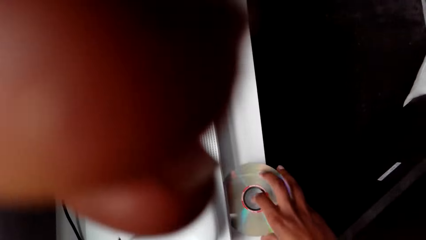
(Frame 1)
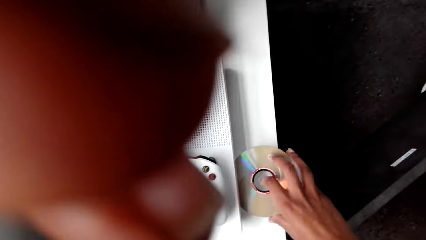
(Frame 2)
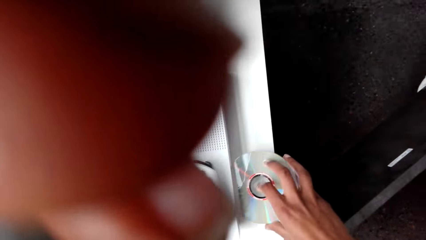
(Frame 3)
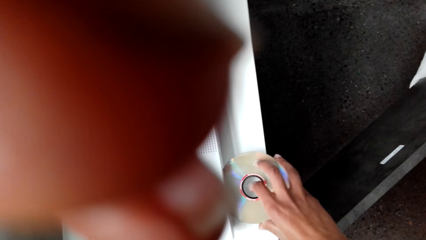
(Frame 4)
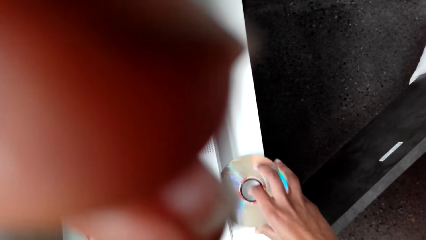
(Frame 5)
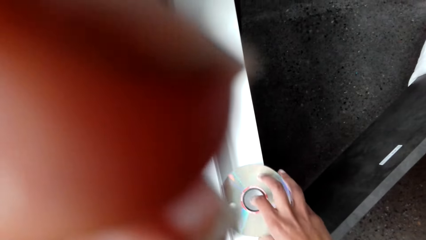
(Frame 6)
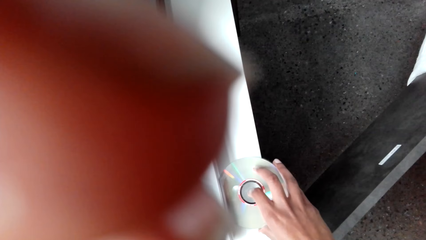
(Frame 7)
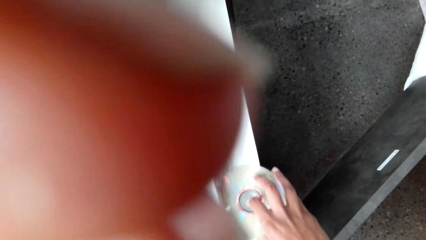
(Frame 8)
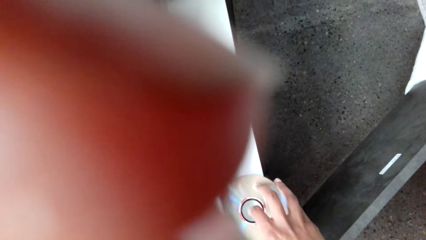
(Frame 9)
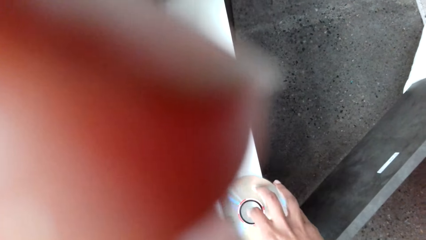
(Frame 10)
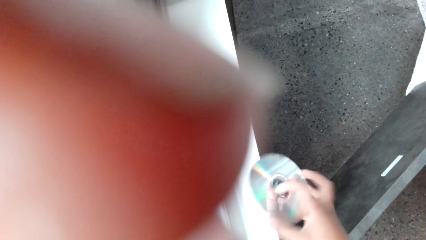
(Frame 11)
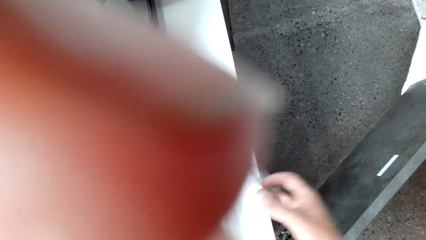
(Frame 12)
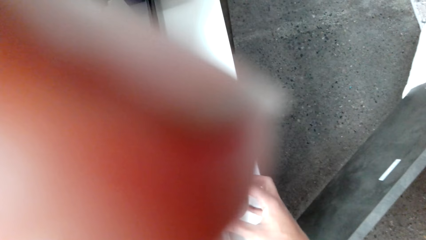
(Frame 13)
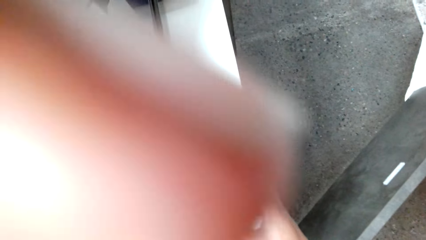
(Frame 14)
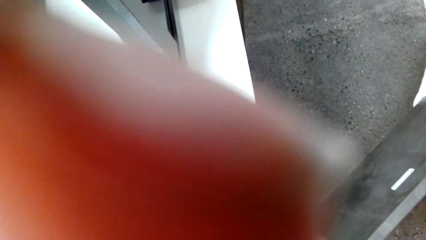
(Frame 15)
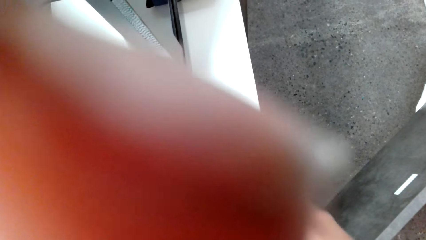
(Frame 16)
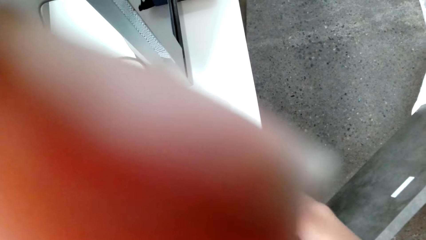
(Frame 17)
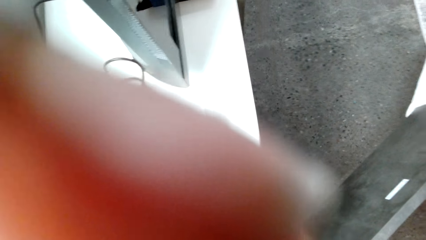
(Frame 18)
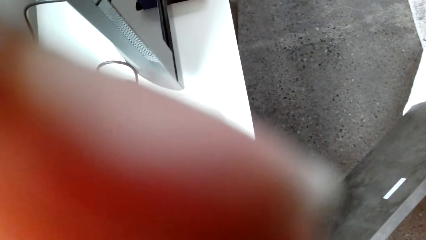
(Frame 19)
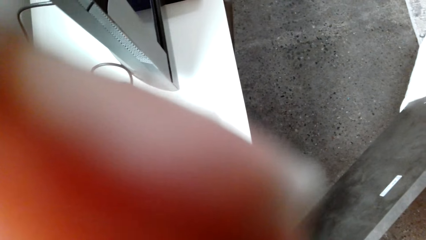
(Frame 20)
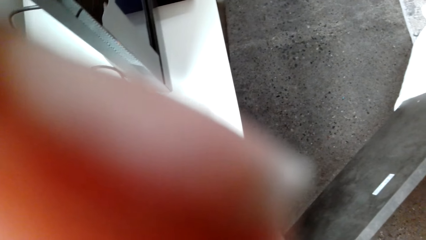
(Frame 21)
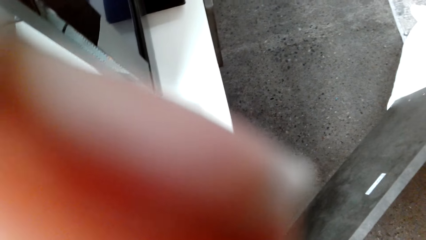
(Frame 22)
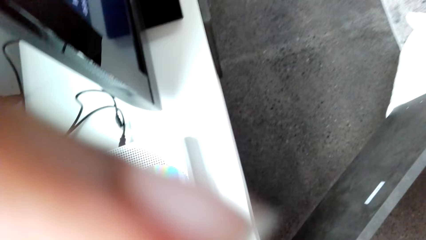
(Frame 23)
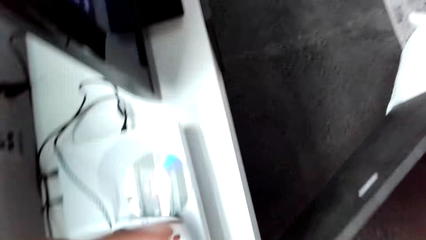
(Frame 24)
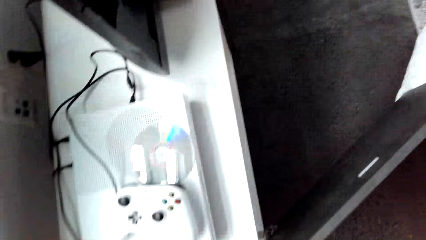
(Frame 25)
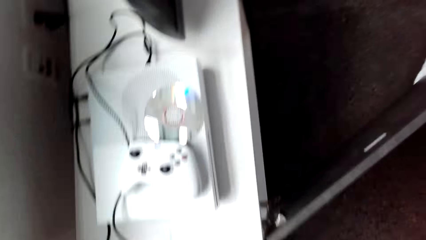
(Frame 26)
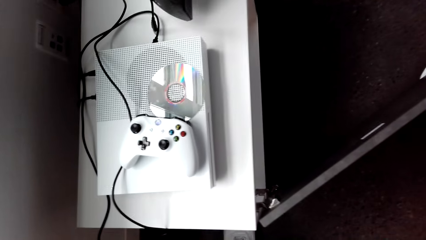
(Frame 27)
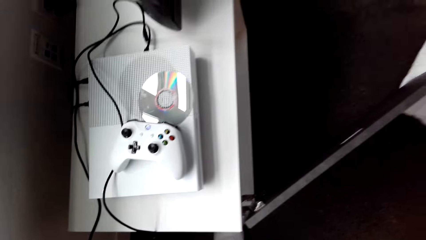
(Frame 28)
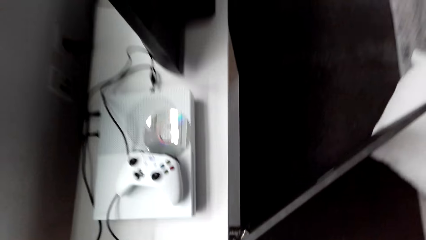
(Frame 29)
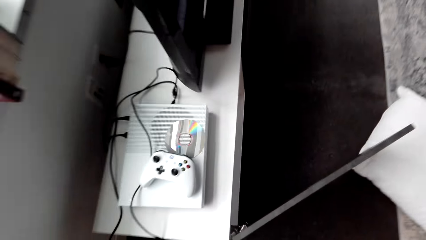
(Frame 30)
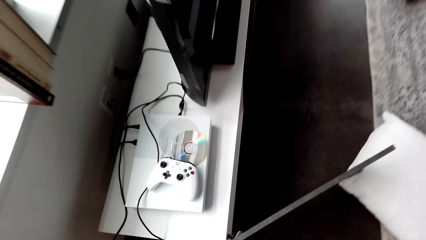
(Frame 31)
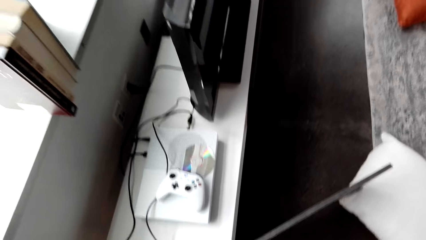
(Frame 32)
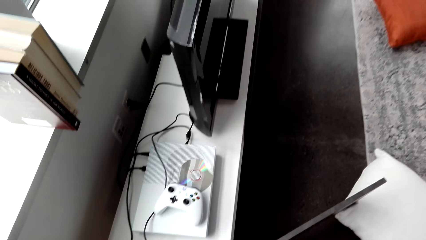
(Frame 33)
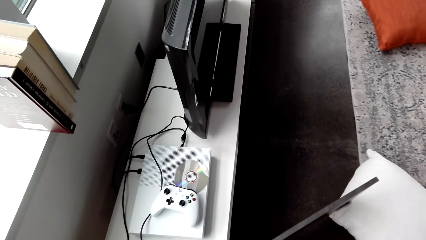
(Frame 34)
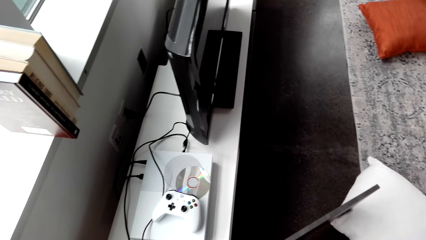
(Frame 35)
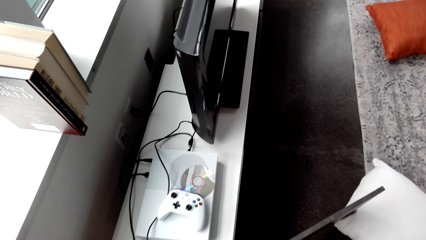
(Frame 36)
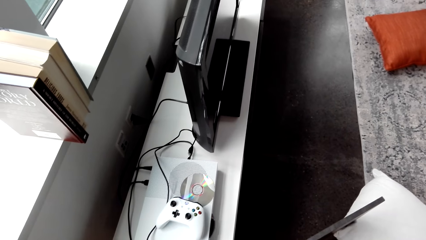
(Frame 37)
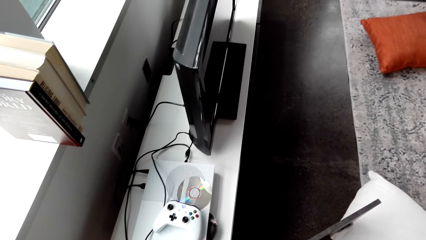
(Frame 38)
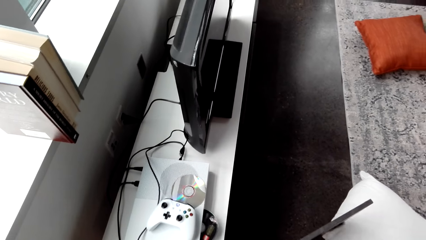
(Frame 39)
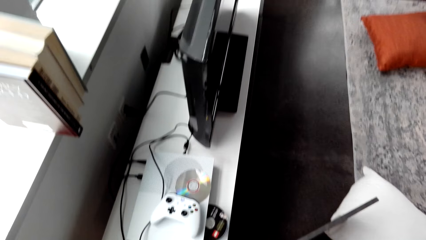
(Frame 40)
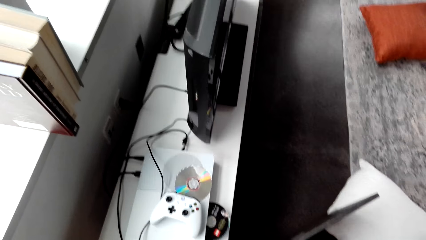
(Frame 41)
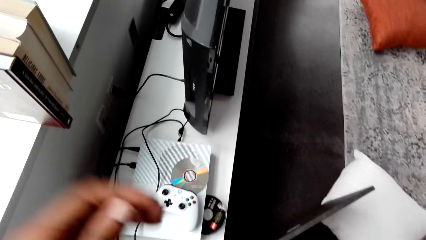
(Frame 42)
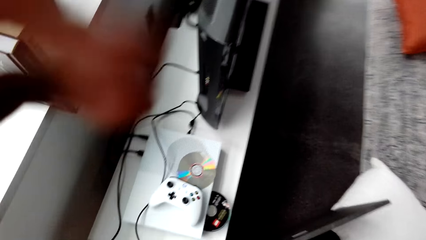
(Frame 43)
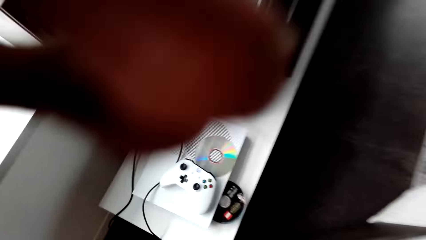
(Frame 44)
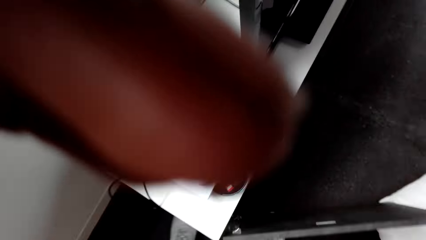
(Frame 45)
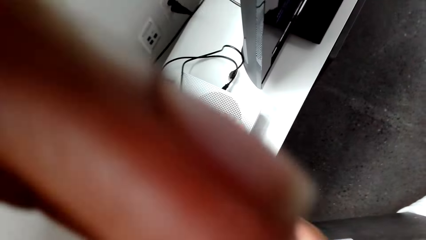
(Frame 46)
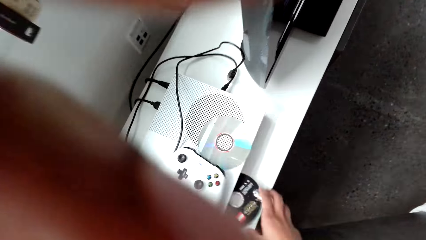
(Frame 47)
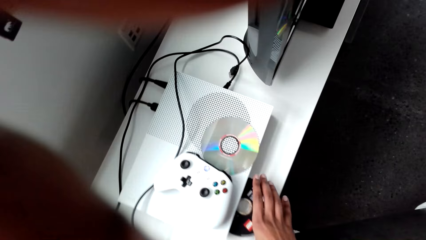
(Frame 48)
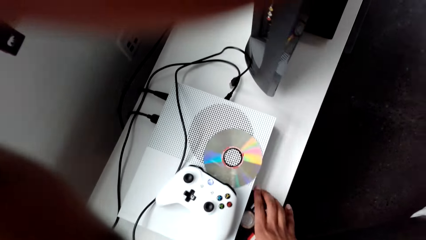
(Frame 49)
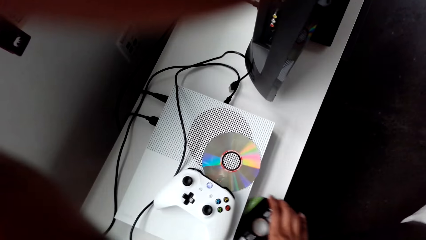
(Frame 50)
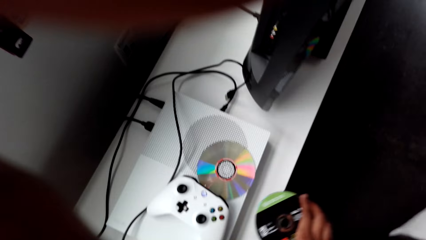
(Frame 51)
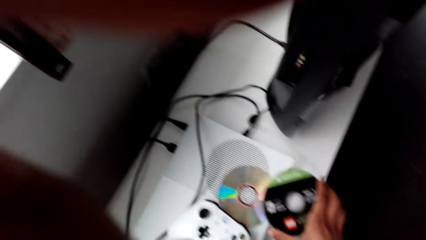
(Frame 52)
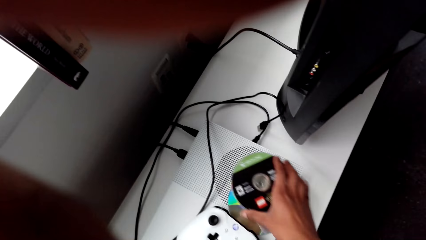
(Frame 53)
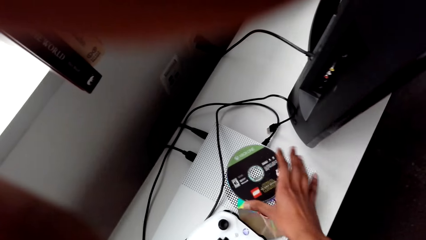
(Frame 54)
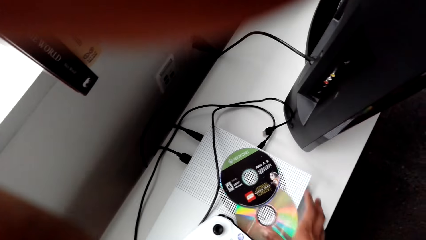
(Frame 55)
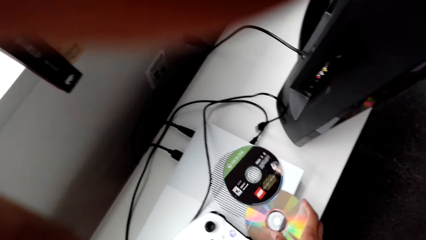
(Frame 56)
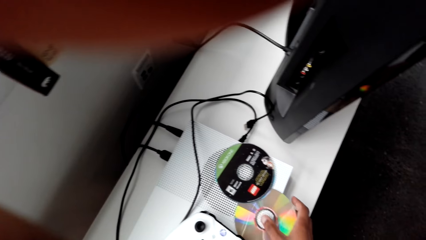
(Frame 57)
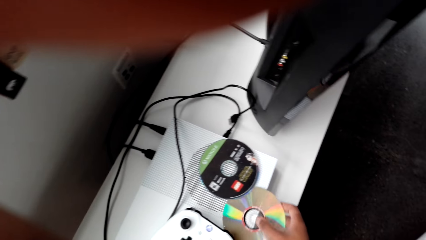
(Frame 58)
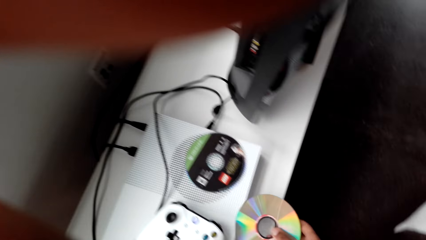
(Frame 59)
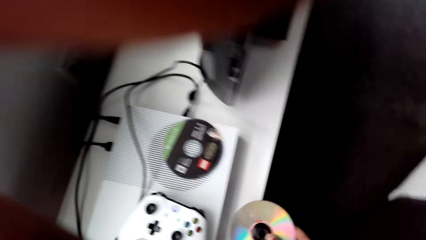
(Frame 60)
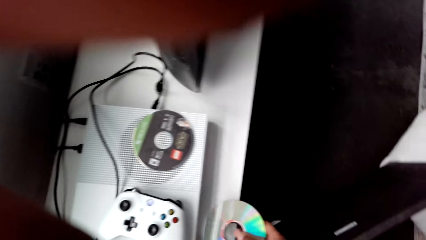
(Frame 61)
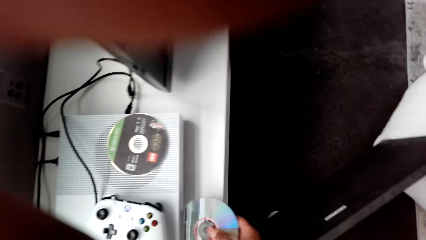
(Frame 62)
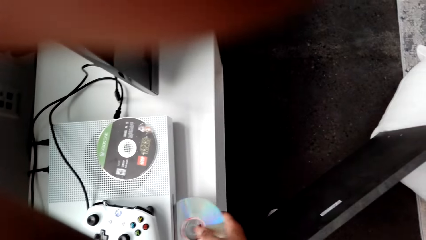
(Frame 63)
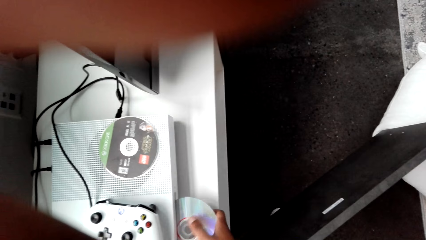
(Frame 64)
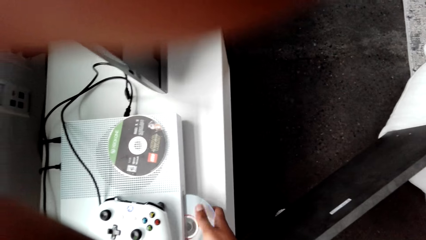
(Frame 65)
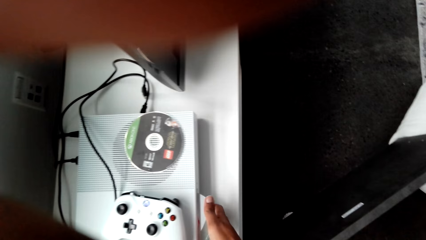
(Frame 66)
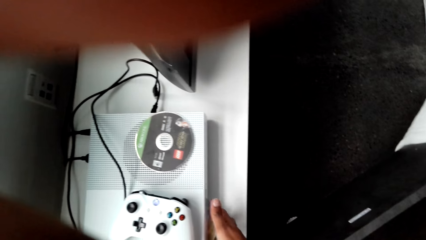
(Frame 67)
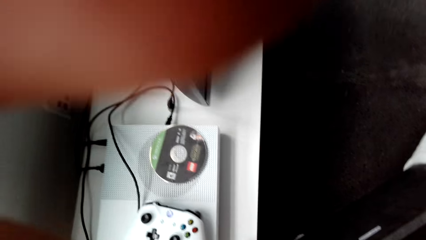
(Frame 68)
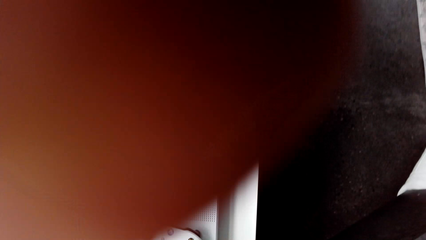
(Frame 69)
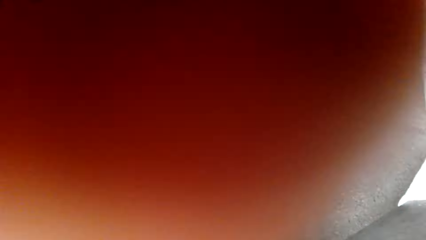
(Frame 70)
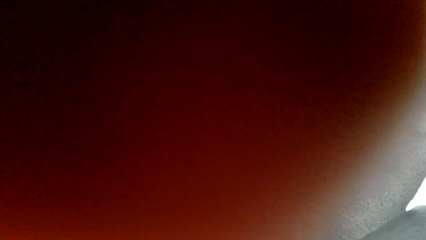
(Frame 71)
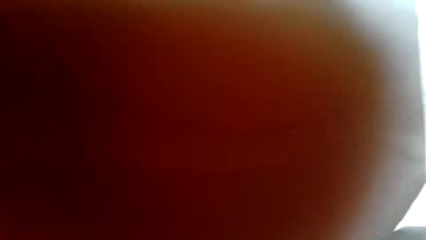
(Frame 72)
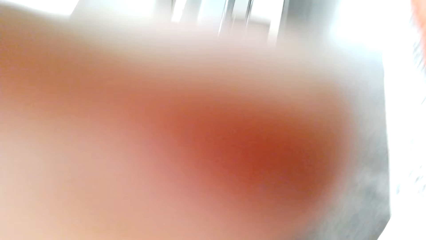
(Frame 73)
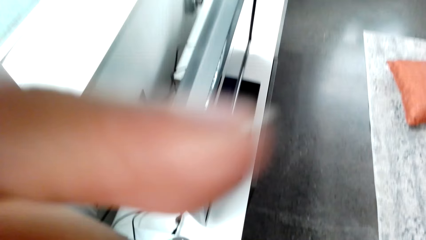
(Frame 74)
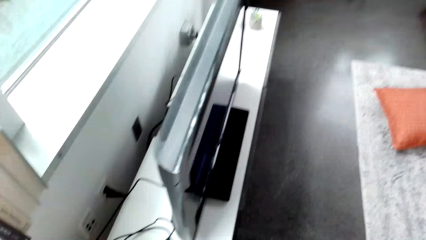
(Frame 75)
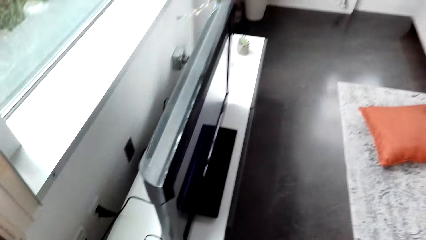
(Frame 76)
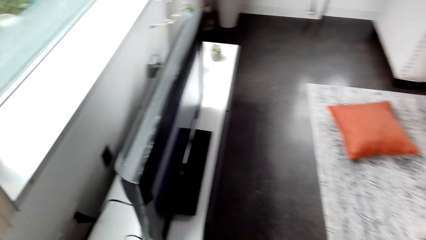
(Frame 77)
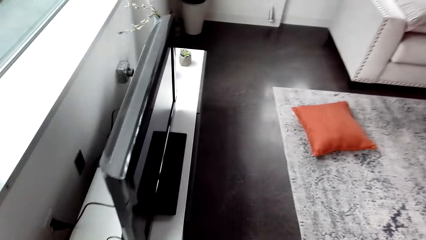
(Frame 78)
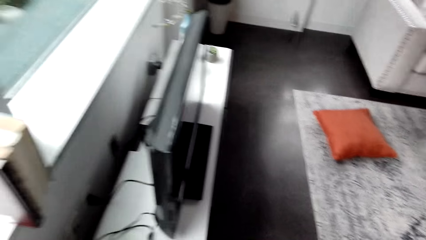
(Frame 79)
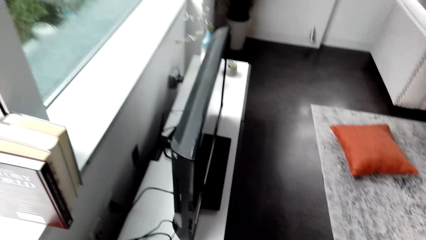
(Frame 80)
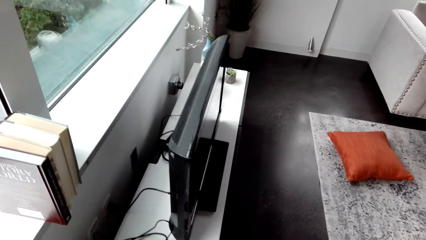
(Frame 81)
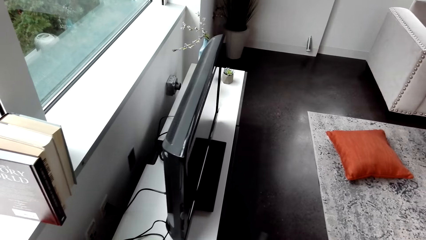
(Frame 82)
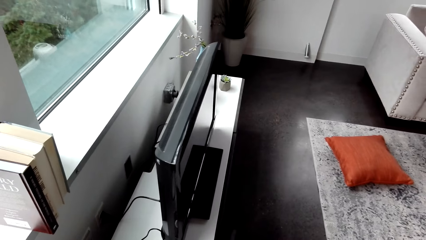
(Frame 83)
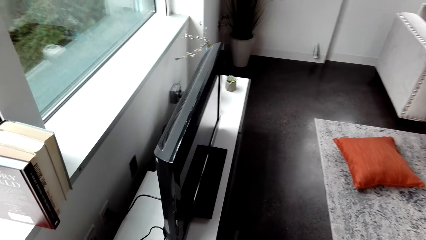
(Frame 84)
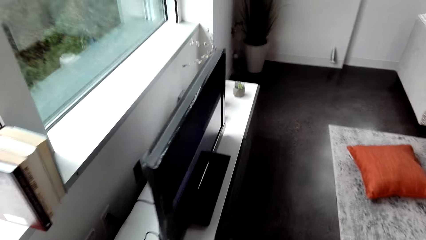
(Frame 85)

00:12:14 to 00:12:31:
The camera wearer touches their face. They adjust the camera. They stand up. They touch their face. They pick a disc from the DVD player. They change the CD in the game player. They drop the disc on the DVD player. They pick the disc from the DVD player. They insert the disc in the DVD player.
